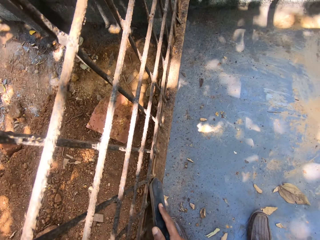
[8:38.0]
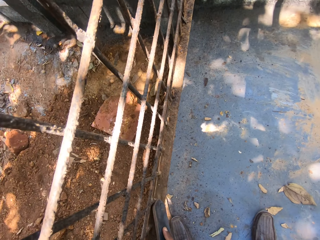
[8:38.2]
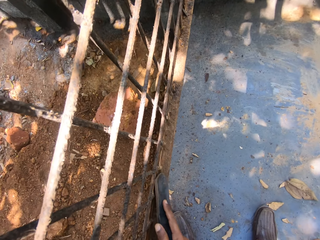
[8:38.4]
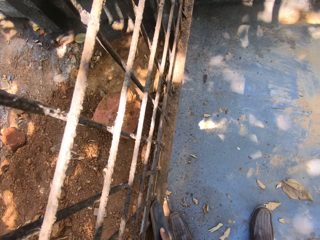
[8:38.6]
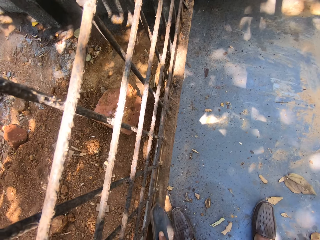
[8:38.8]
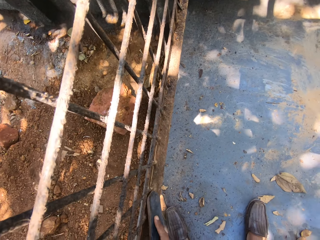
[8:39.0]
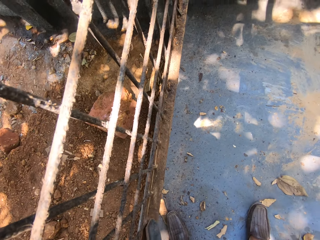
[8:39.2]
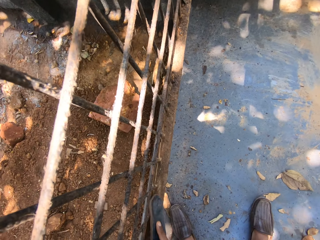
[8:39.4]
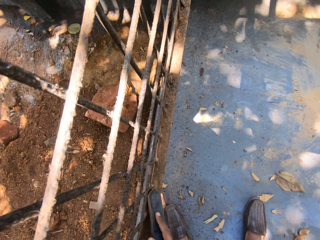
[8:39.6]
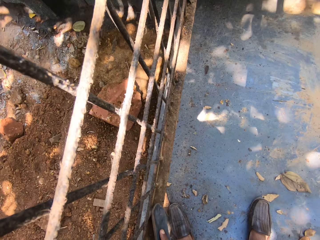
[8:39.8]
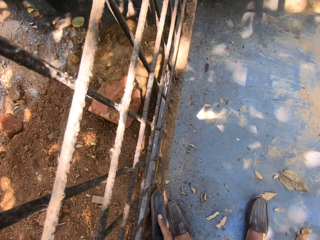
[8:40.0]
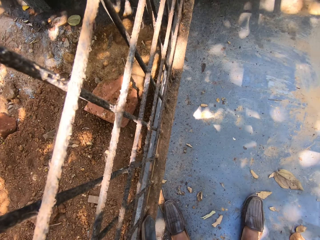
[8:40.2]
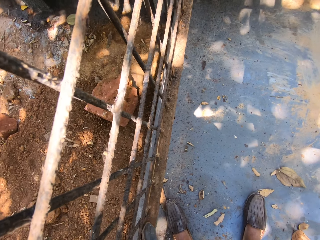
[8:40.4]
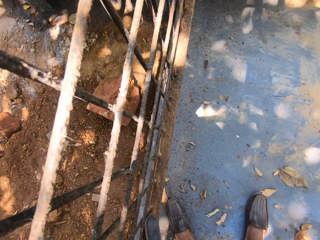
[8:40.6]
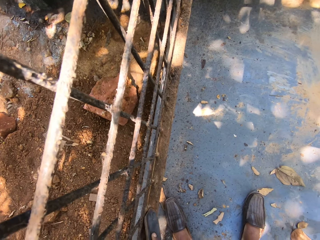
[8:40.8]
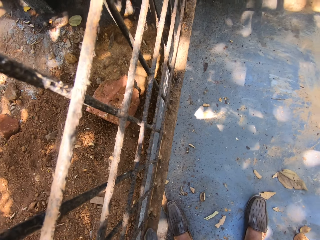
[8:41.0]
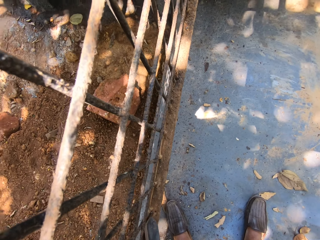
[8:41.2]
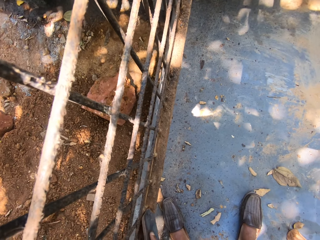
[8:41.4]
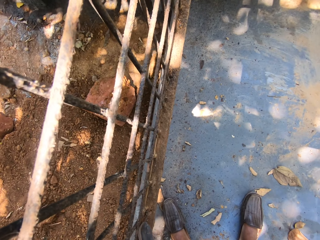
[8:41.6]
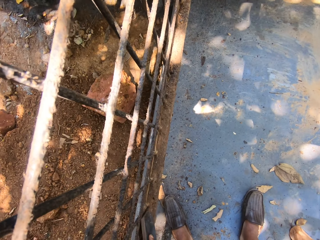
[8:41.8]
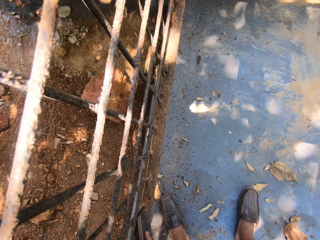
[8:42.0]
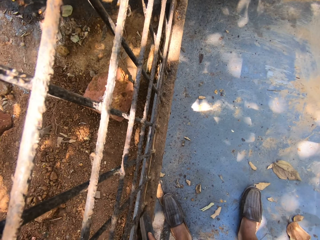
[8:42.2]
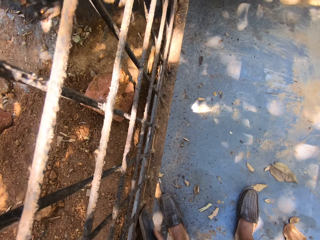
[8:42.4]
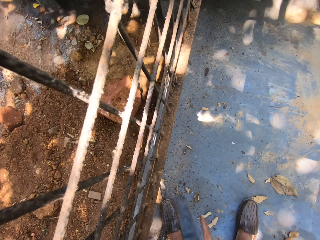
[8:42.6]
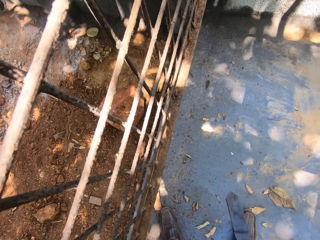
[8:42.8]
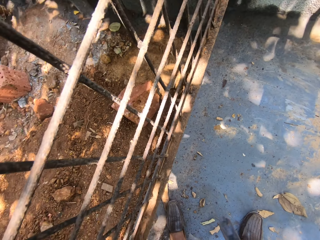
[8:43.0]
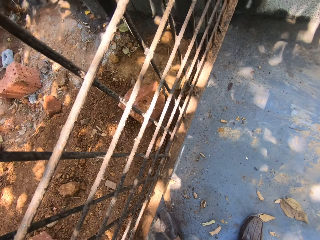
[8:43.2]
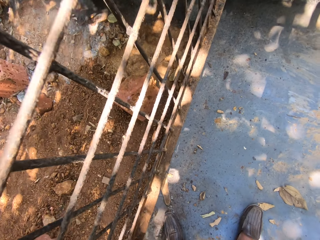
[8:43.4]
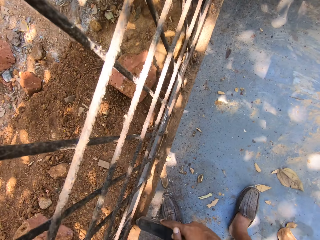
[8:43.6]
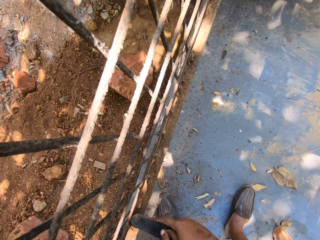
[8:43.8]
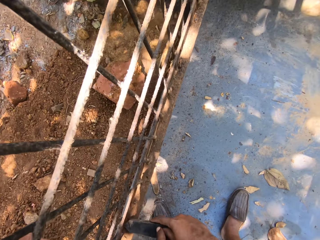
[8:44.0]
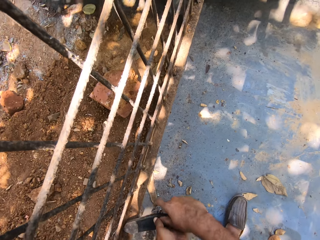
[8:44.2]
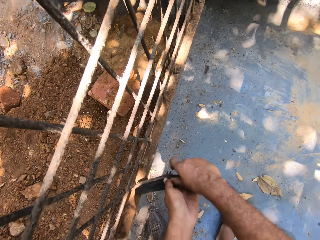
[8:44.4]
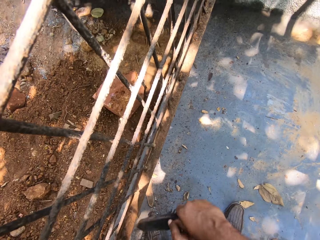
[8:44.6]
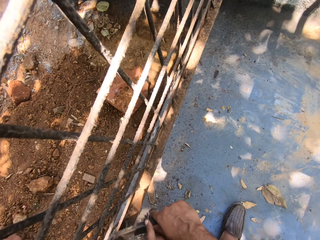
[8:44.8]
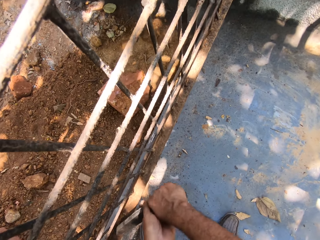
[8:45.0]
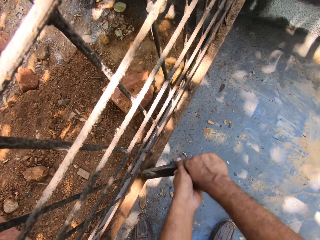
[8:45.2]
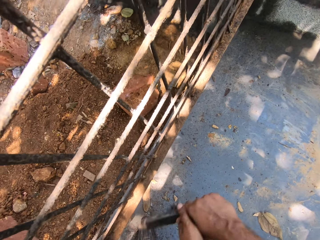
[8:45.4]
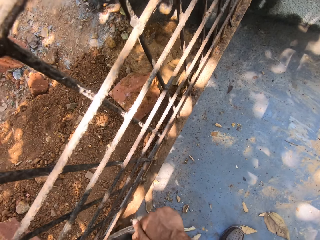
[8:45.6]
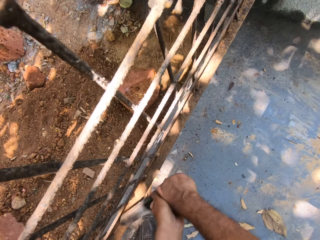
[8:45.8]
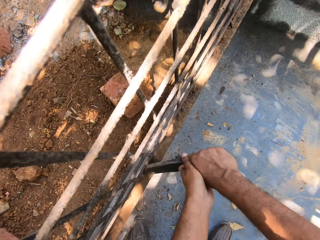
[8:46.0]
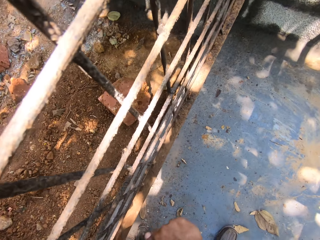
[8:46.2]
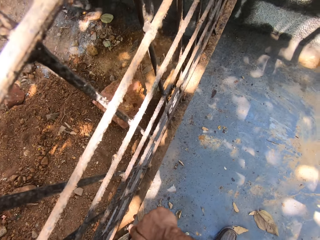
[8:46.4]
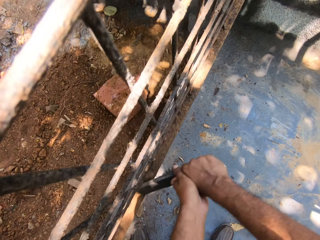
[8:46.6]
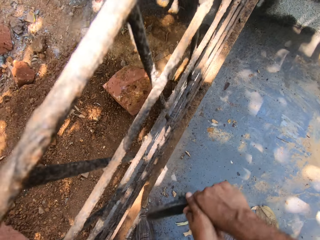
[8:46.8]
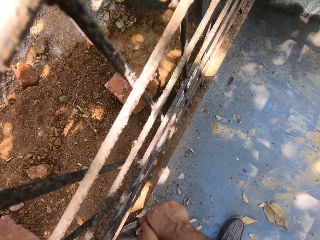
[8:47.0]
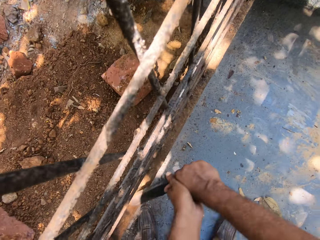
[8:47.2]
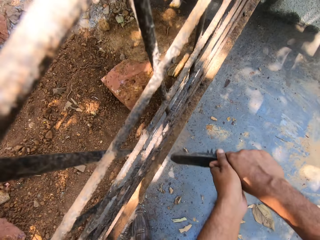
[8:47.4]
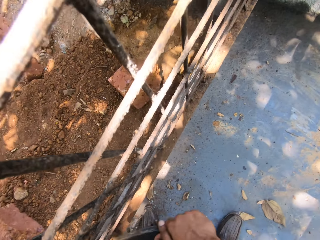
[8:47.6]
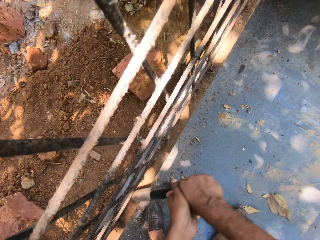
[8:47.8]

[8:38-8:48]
The camera wearer holds the scratch brush. They scrape the dirt off the metal cage.

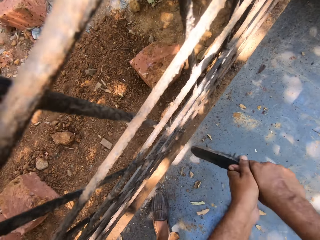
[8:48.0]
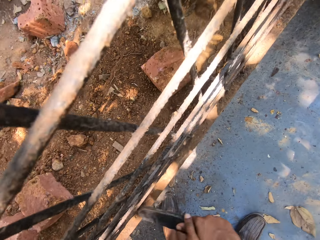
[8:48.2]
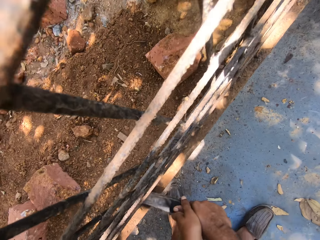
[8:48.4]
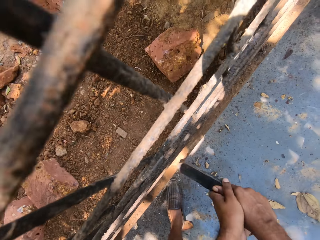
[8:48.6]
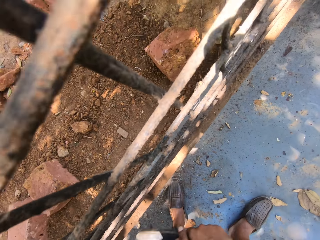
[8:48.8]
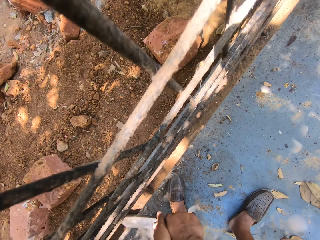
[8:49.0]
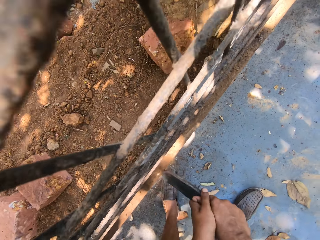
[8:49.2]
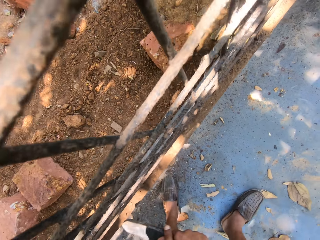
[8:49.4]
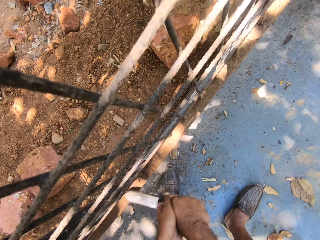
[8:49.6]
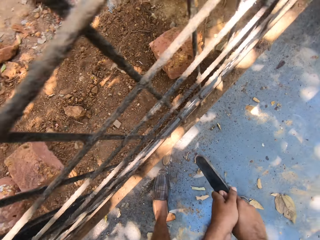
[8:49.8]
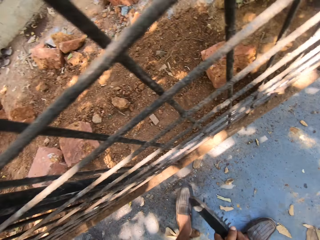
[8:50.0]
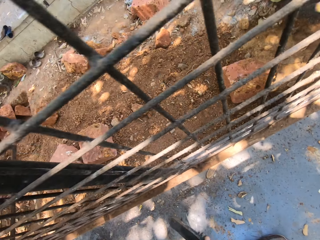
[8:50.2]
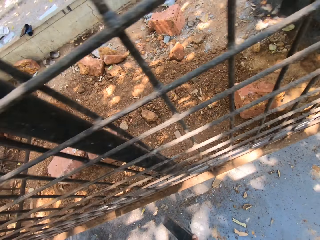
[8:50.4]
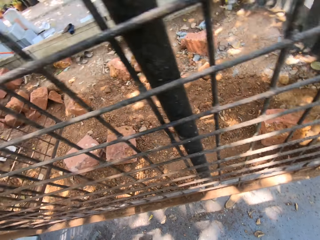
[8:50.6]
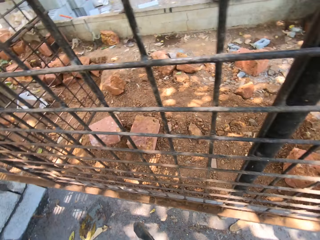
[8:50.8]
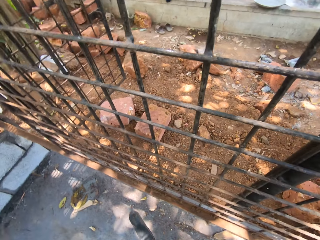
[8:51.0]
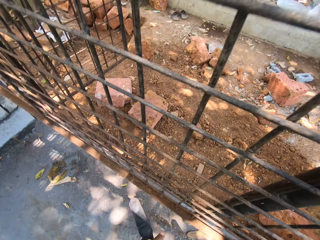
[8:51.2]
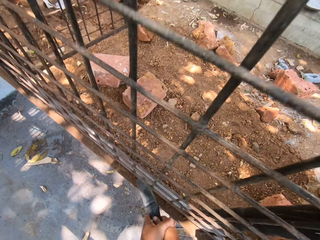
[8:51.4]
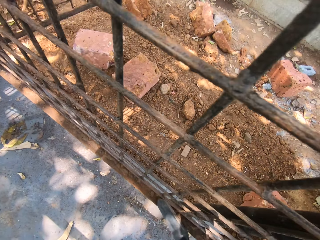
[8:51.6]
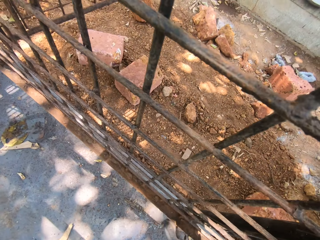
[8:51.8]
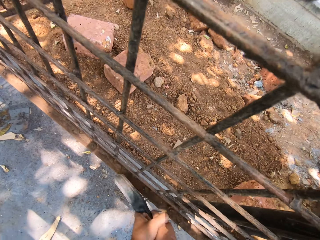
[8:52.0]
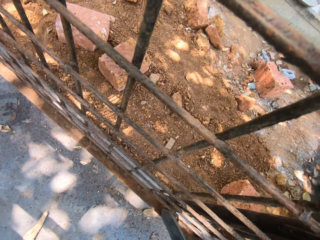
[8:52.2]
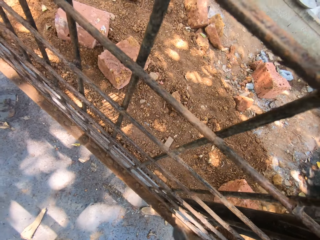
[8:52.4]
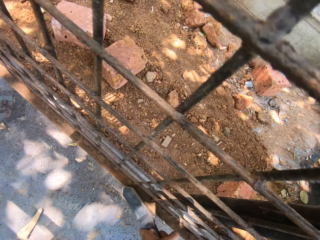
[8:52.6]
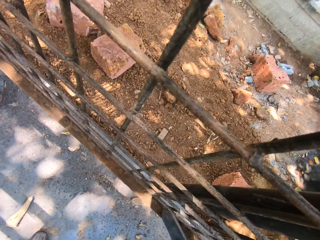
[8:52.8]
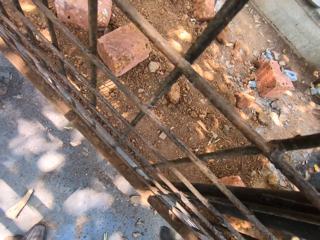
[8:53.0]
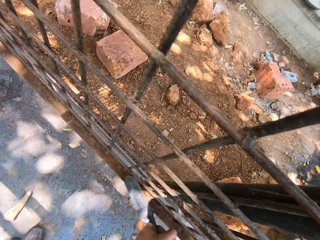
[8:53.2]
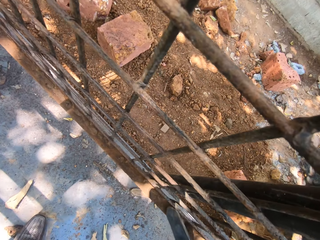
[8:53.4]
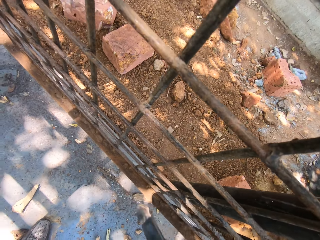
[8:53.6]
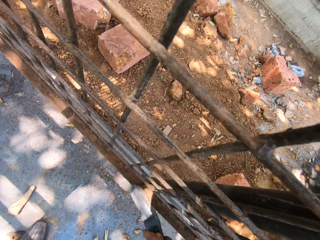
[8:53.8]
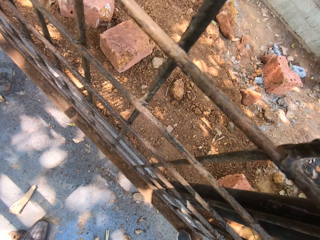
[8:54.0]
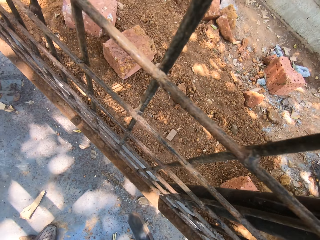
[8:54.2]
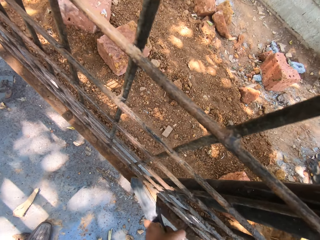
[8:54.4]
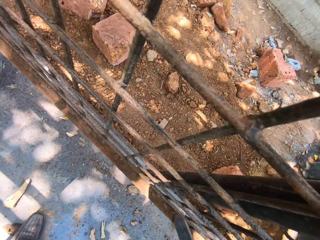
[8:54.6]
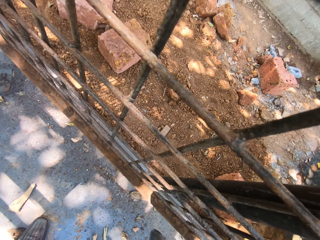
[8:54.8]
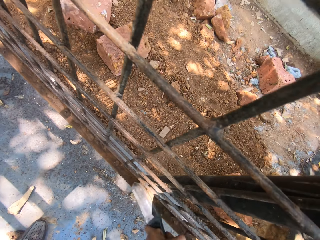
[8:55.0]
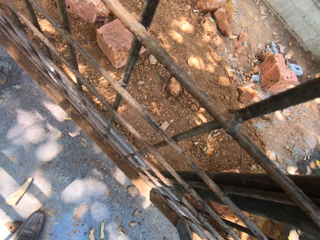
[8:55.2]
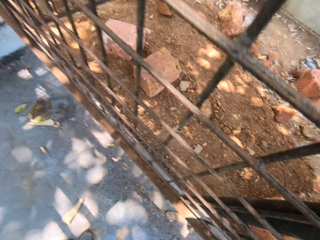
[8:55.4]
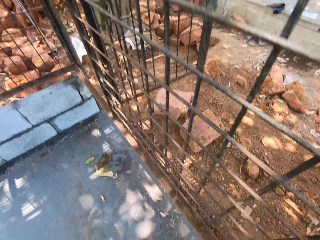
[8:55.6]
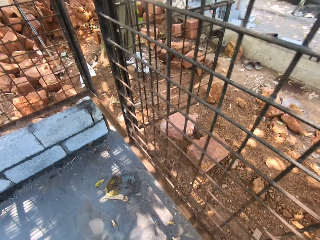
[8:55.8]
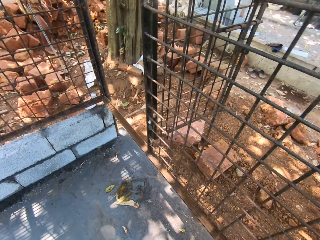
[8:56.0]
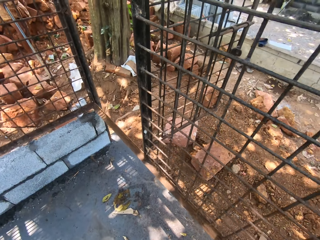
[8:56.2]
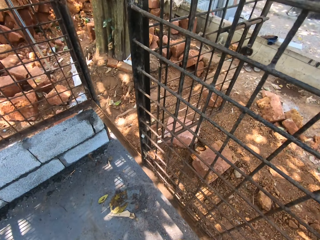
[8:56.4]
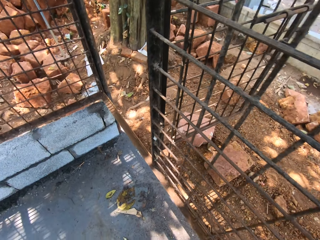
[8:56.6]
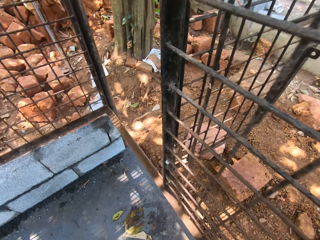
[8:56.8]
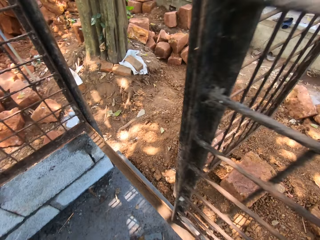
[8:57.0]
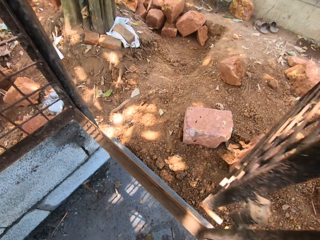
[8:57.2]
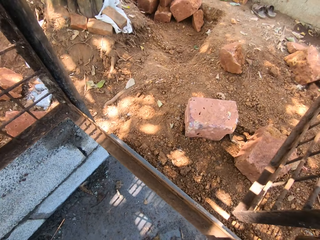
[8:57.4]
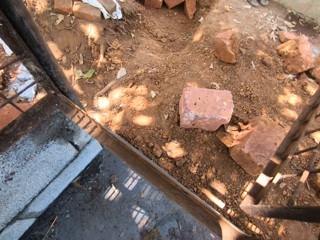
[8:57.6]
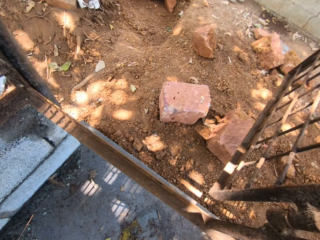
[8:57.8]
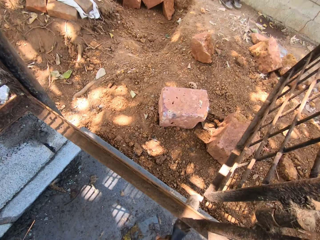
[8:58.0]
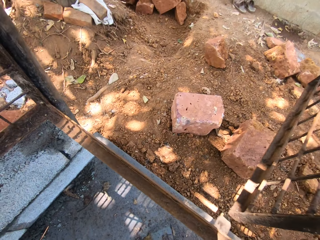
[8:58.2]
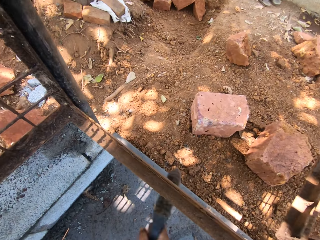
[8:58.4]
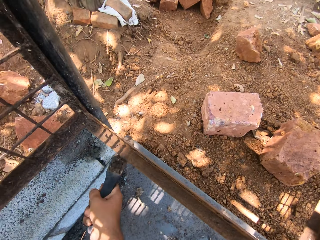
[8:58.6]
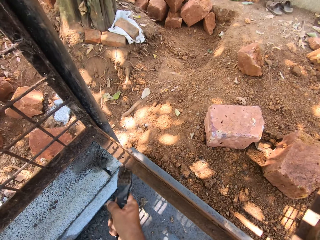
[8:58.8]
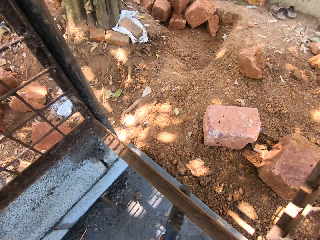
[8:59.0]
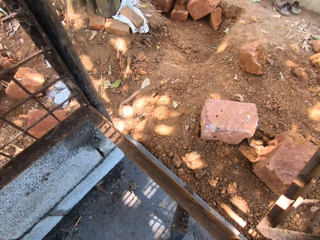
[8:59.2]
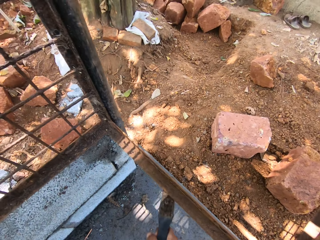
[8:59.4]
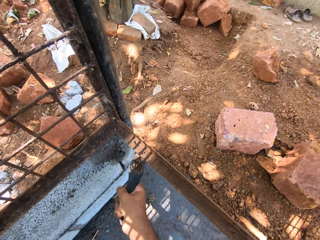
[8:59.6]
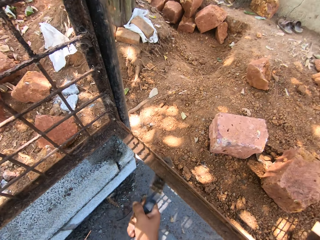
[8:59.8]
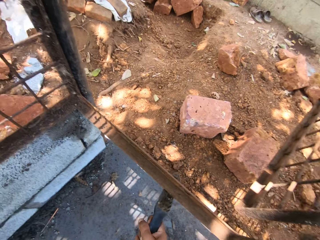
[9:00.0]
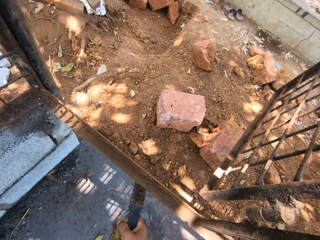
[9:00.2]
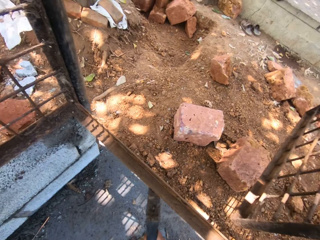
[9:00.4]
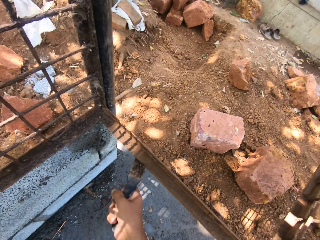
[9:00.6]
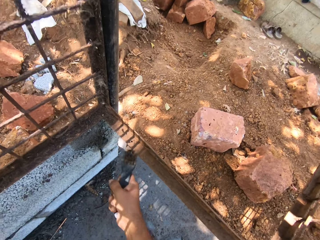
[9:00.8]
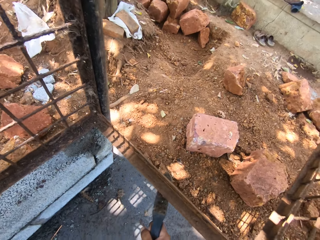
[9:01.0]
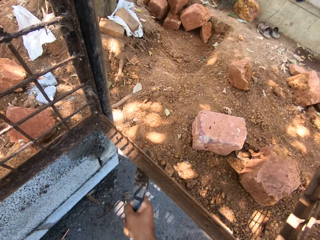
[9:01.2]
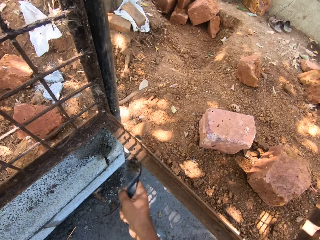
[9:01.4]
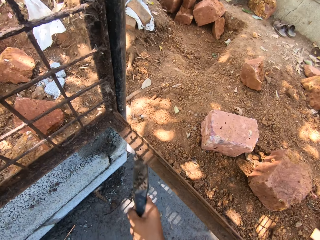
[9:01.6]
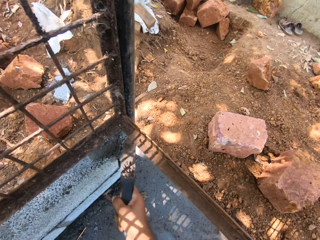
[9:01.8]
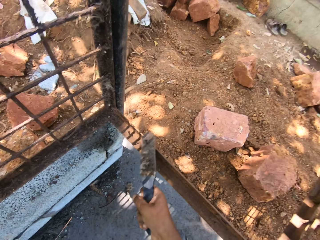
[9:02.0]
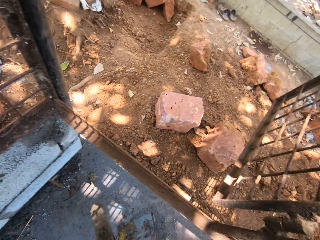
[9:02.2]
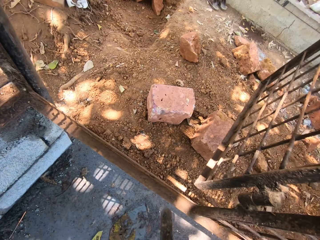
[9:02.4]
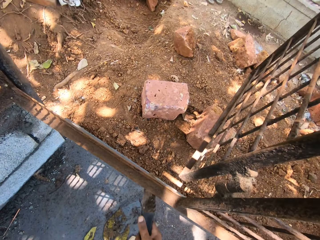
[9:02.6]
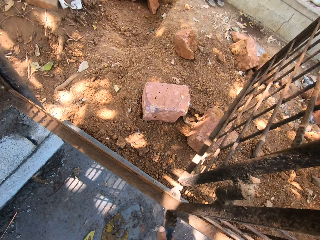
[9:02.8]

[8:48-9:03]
The camera wearer moves at the construction site. They look around. They scrape the dirt off the metal cage with a brush. They move at the construction site. They look around. They scrape the dirt off the metal cage with the brush.
